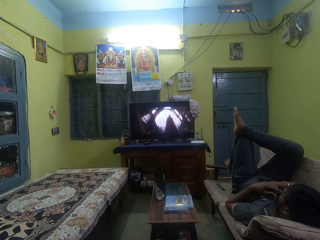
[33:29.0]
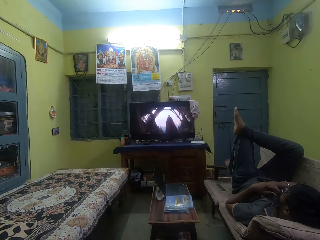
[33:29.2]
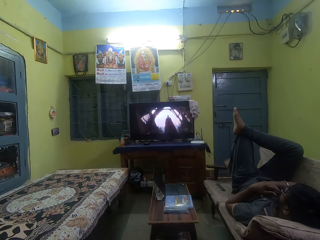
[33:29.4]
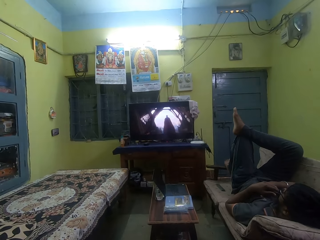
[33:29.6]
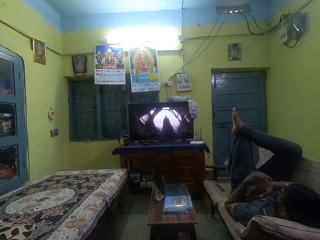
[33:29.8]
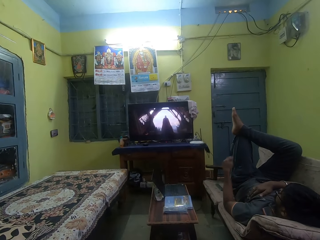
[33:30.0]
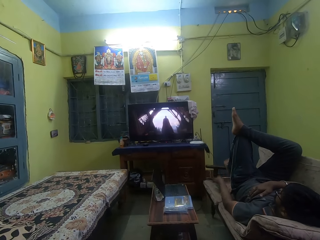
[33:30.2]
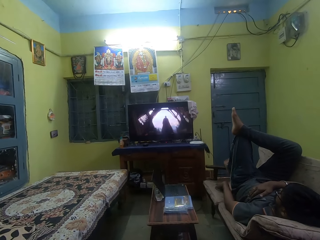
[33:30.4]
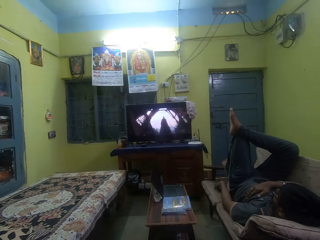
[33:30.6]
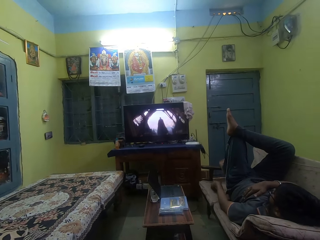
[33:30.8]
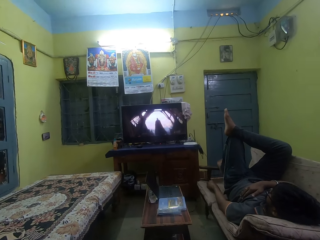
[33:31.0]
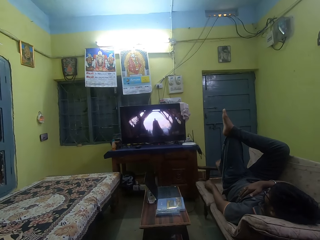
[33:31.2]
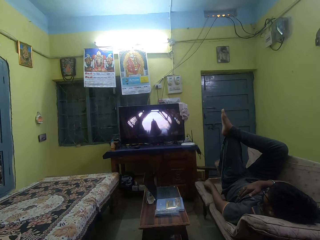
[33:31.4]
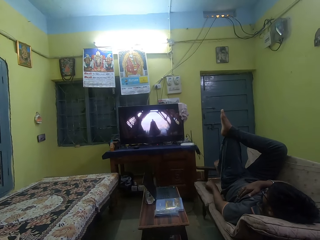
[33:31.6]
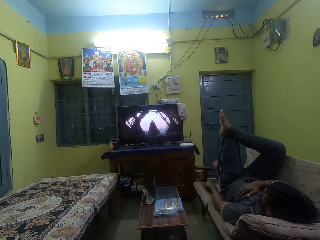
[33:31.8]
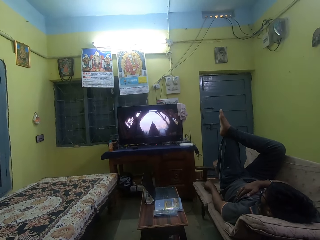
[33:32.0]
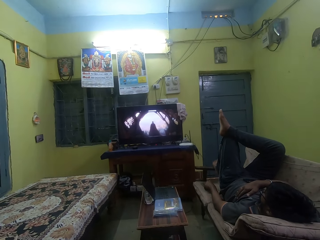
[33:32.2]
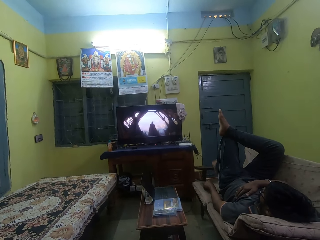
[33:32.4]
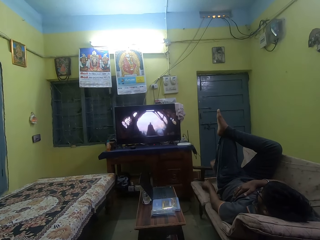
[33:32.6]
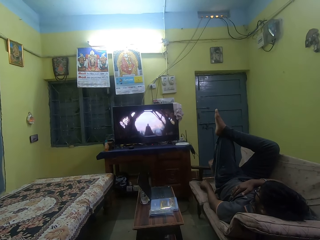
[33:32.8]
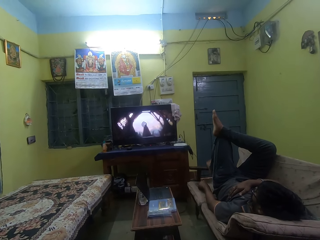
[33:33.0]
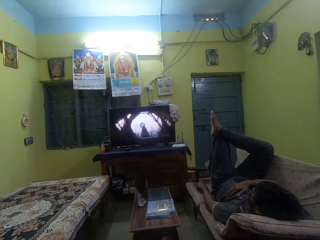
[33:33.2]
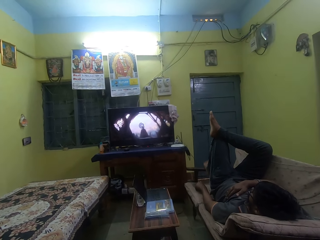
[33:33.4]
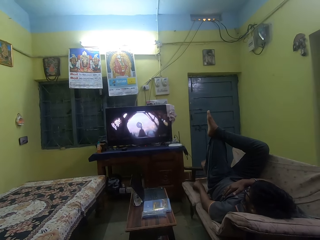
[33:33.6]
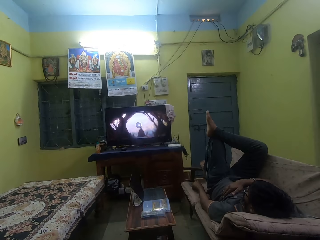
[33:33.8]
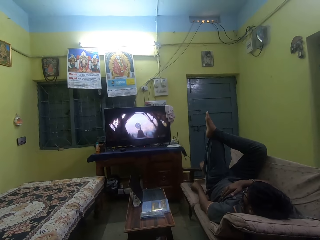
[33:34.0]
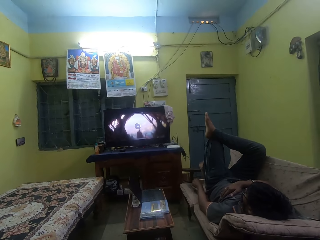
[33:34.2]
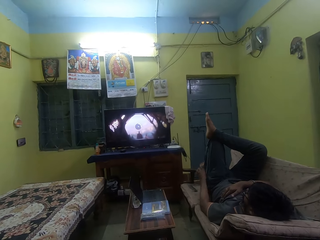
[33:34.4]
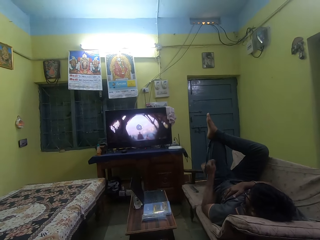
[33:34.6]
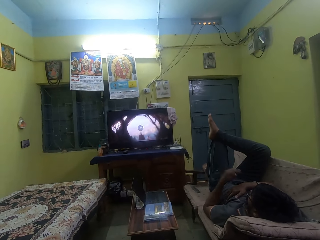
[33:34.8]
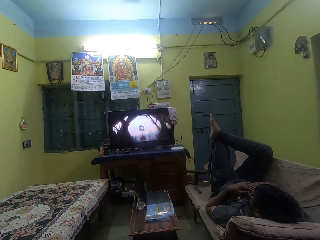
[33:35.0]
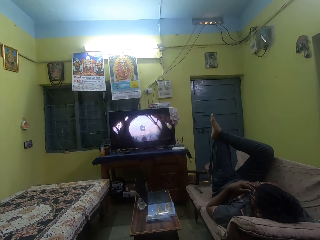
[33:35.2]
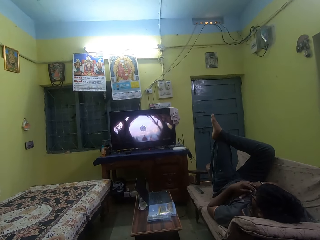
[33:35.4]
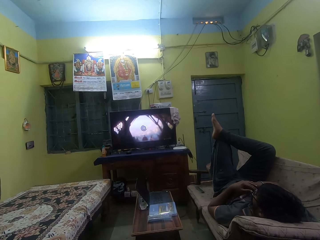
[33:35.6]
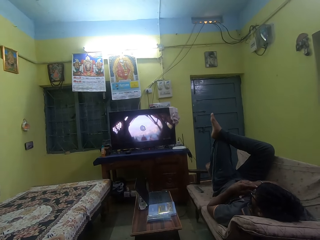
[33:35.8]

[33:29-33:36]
The man presses the button on the remote with his left hand.

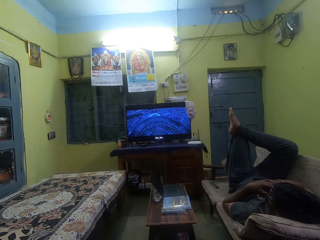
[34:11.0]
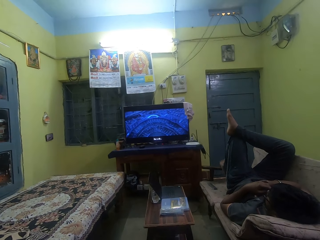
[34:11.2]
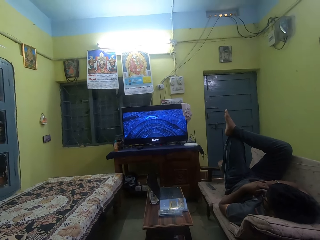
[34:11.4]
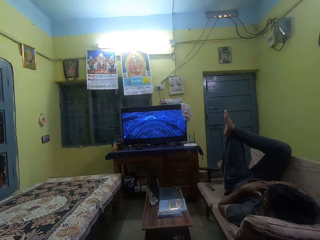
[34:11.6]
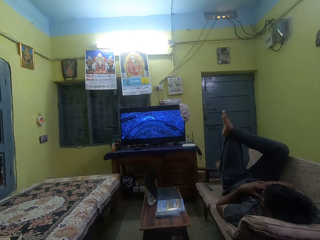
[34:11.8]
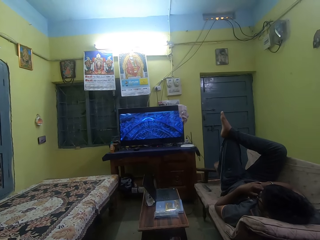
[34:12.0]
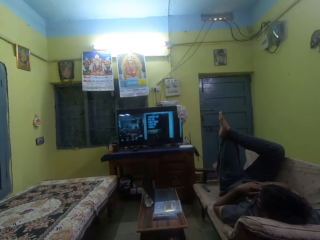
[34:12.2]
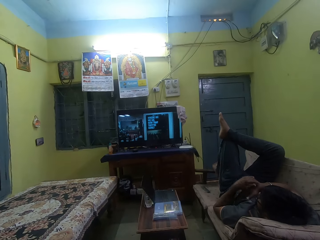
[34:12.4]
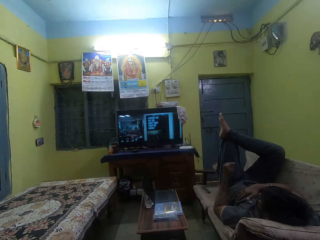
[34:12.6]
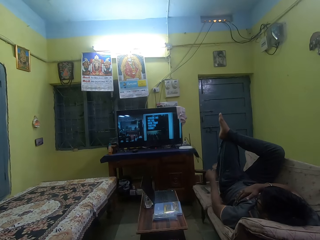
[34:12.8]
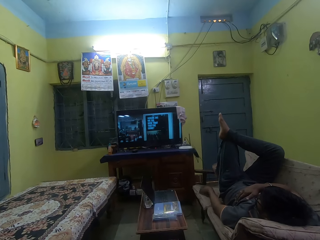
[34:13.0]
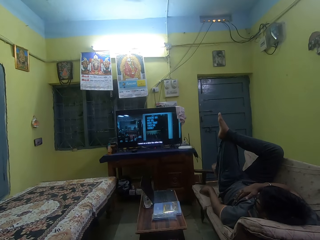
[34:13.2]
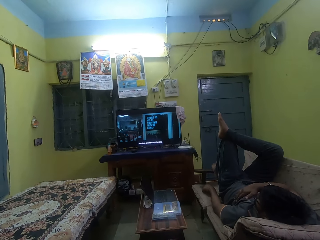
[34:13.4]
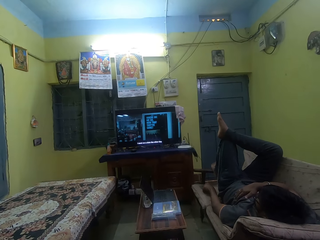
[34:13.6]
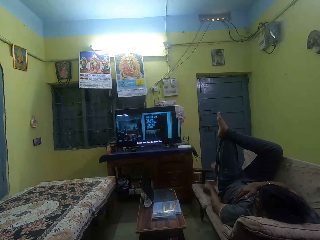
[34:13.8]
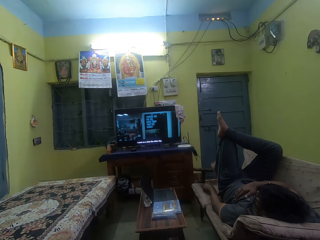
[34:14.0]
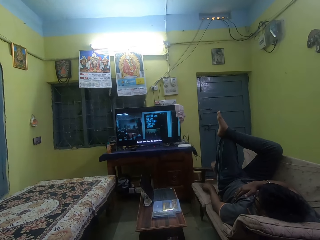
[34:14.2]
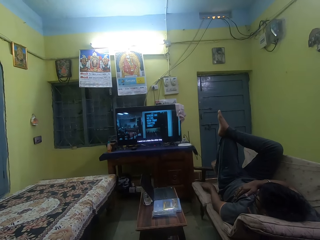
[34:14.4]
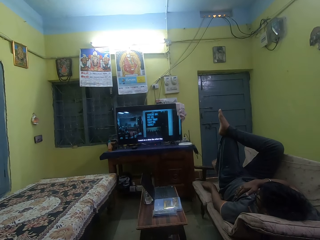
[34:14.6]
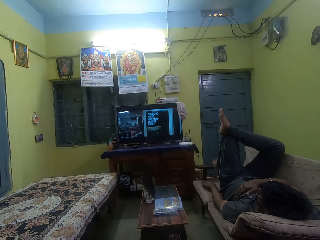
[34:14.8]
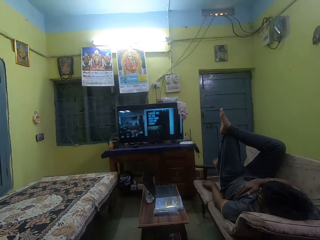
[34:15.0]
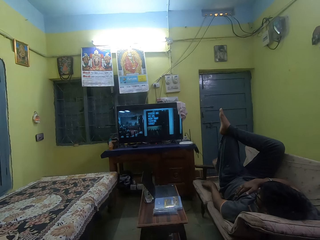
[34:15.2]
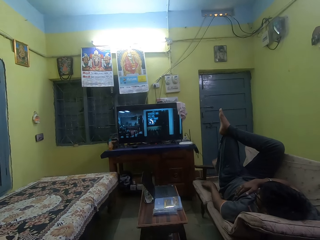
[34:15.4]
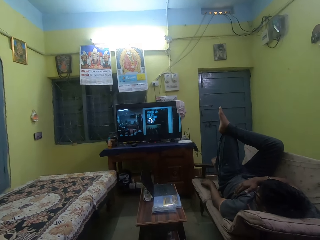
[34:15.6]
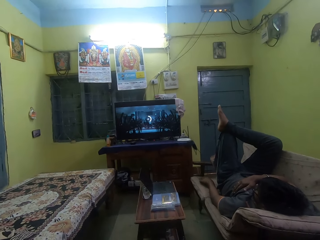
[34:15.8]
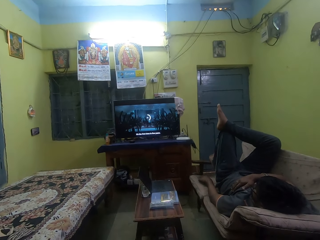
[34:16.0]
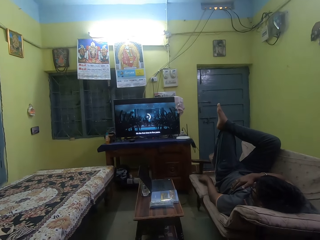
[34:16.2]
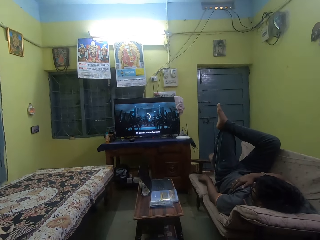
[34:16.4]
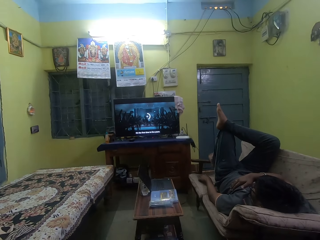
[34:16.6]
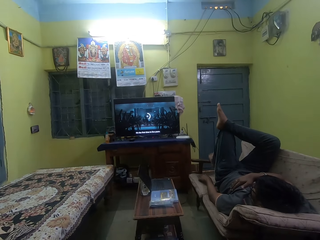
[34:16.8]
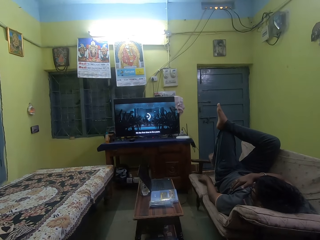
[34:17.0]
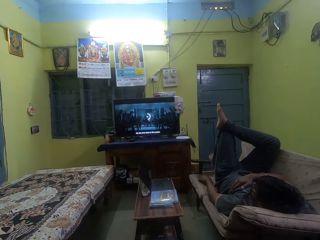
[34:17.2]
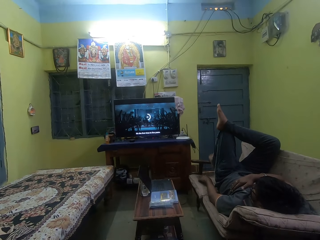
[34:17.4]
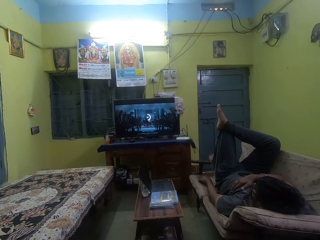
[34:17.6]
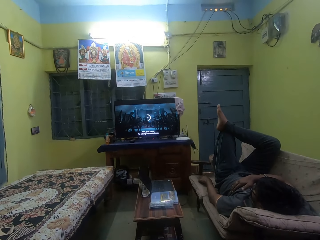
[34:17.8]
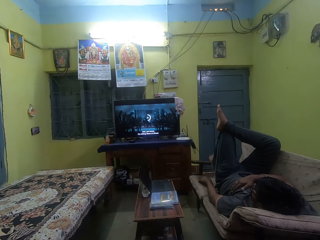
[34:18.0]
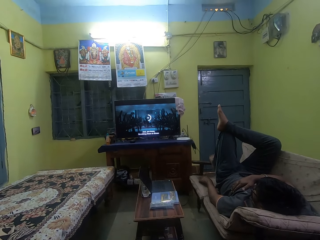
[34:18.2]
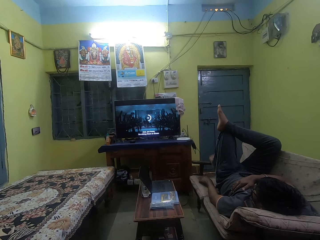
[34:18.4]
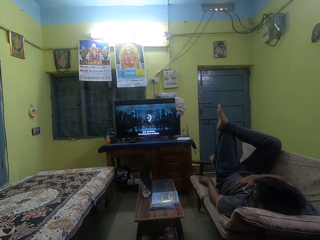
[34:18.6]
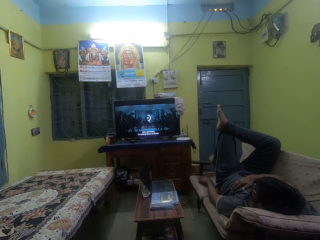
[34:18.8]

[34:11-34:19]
The man presses the button on the remote with his left hand.

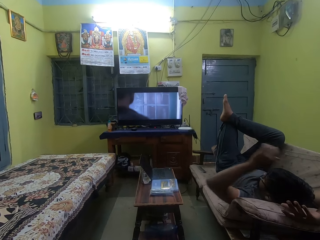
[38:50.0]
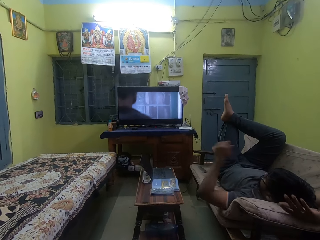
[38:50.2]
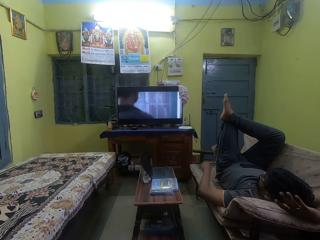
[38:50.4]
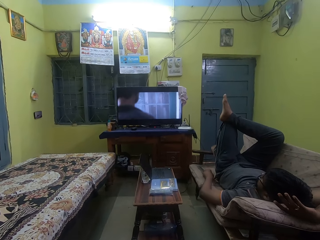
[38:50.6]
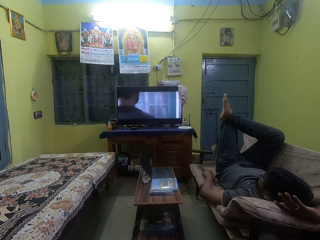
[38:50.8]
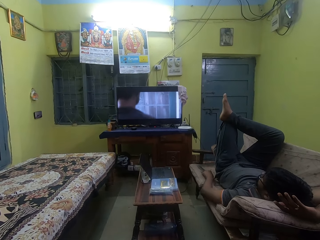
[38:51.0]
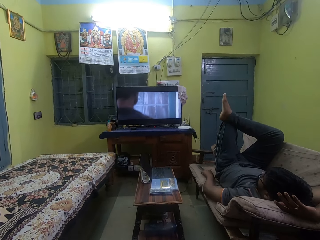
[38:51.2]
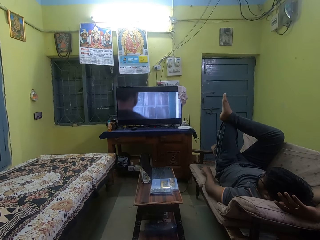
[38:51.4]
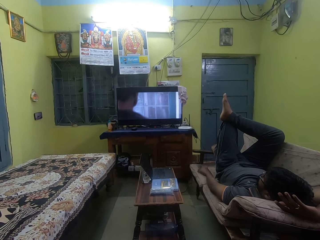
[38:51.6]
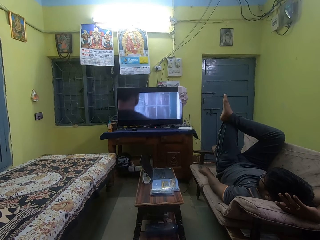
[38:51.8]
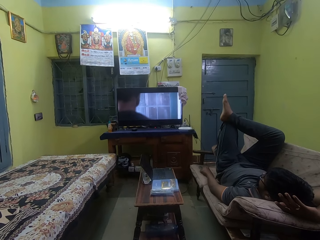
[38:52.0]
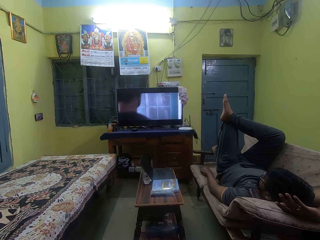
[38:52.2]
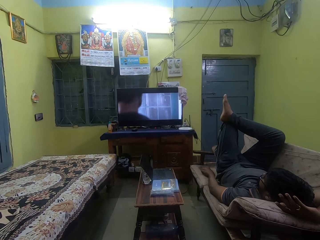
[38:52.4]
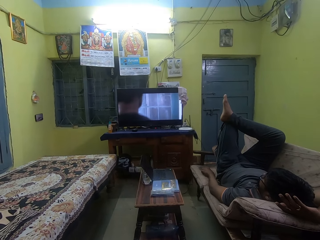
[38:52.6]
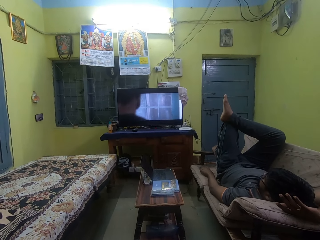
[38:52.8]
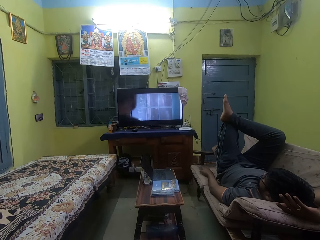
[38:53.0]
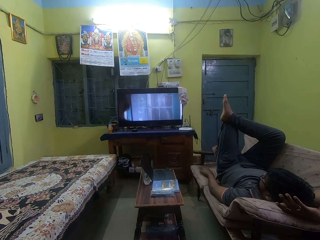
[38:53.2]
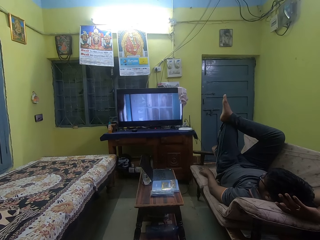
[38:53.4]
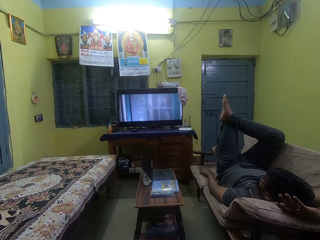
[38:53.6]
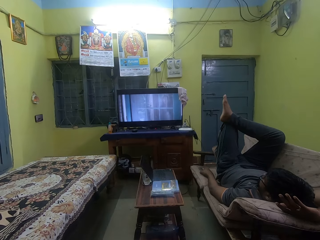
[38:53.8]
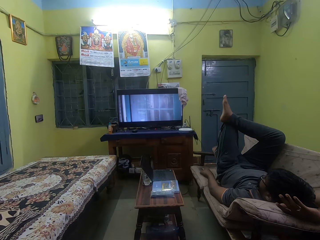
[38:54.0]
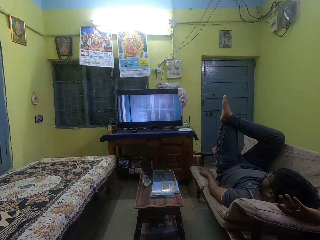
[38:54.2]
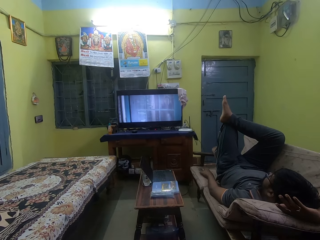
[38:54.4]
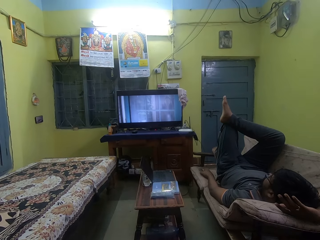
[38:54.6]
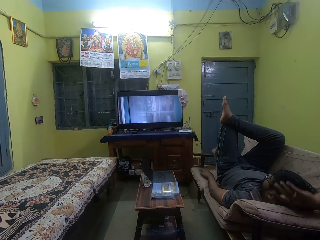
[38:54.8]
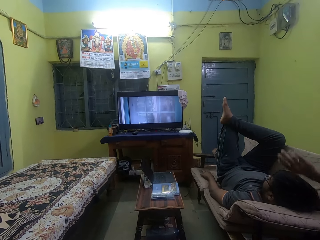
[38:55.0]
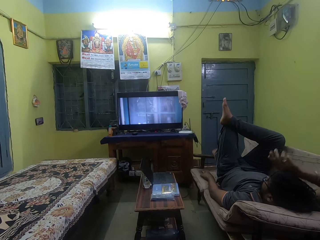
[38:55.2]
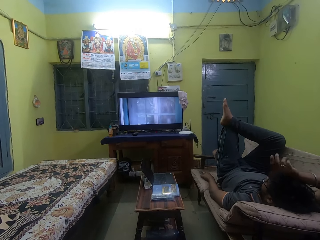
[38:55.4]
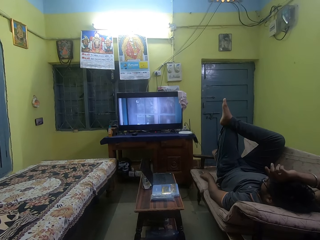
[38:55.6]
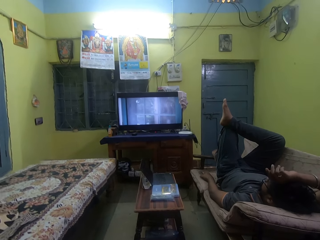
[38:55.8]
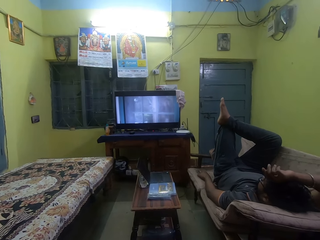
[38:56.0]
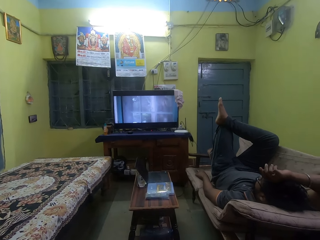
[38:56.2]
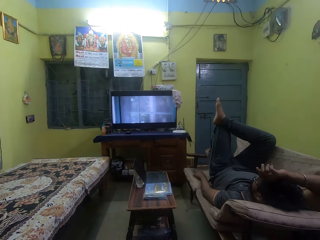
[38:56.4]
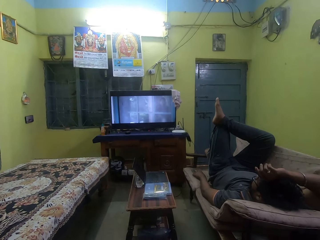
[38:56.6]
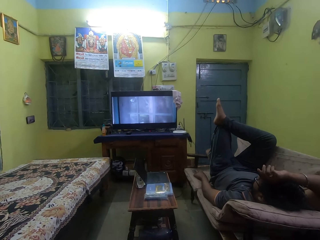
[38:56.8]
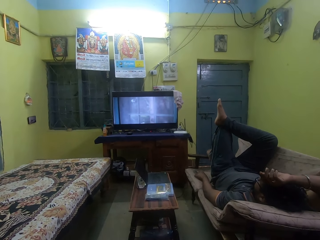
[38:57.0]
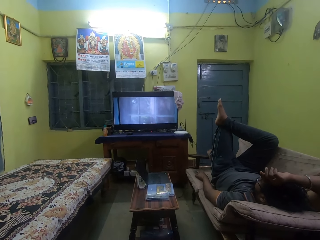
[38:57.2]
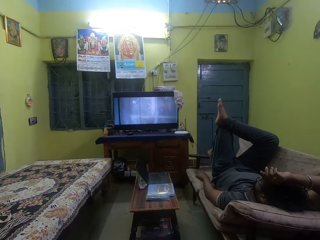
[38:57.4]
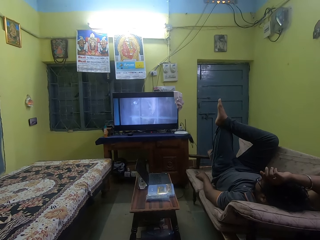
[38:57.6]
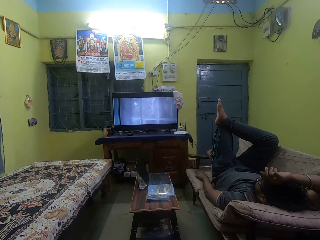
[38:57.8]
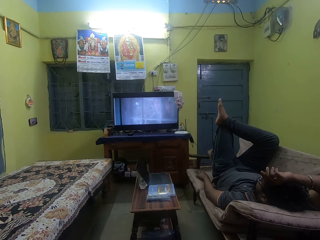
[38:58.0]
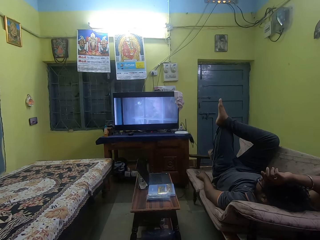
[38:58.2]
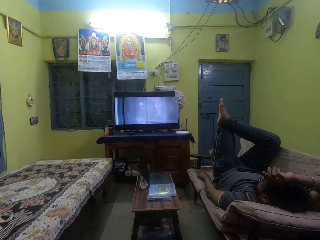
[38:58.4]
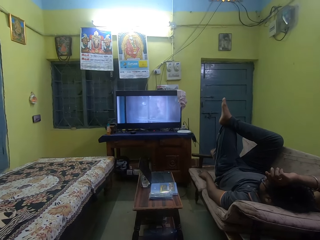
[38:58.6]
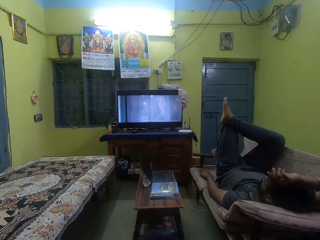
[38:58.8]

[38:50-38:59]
The man holds a remote control on a chair with his left hand.
